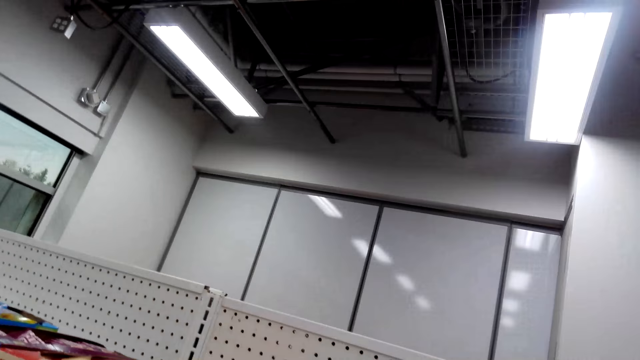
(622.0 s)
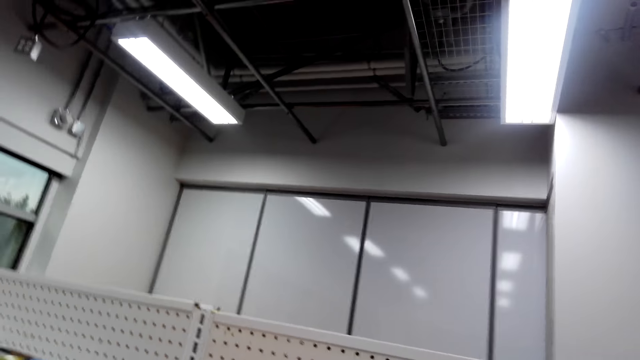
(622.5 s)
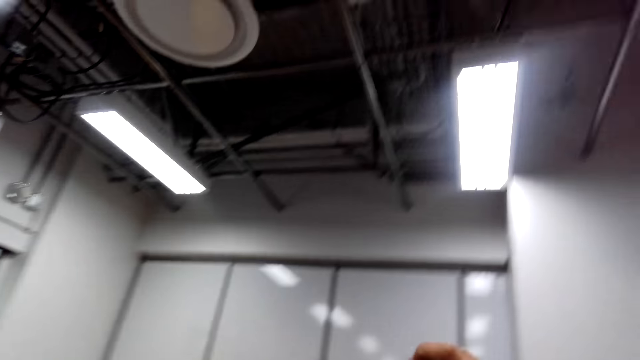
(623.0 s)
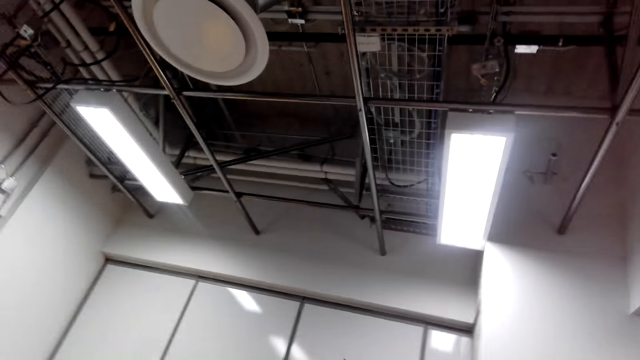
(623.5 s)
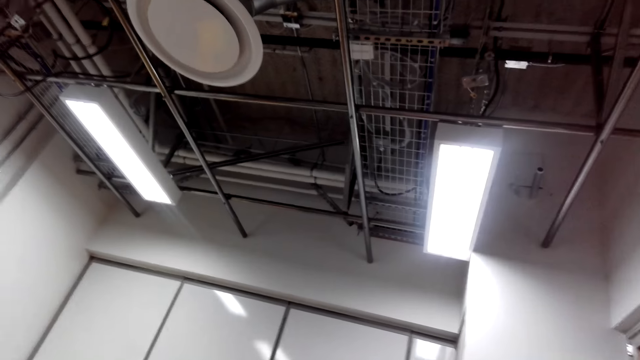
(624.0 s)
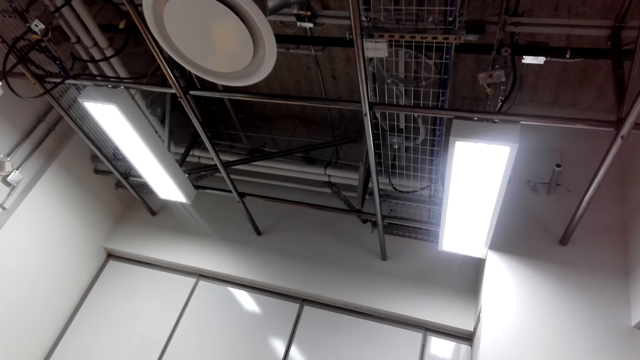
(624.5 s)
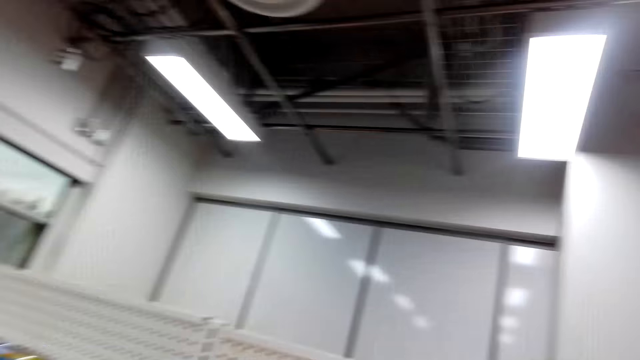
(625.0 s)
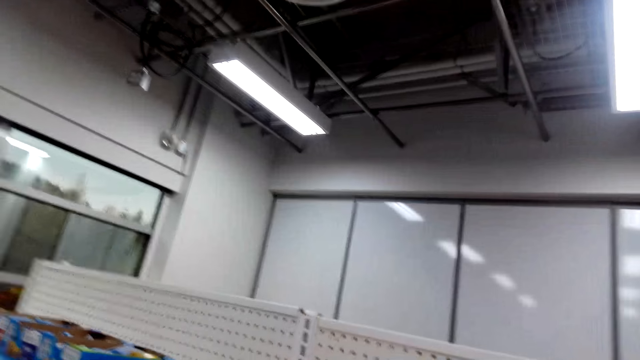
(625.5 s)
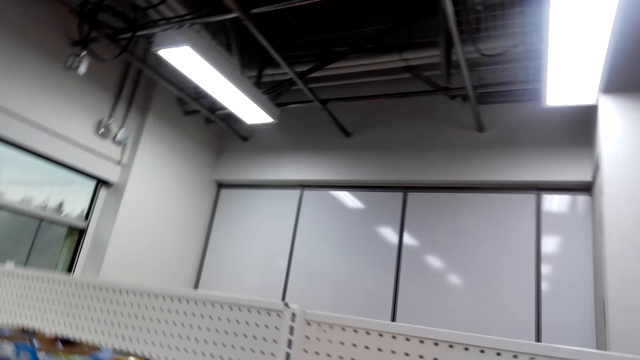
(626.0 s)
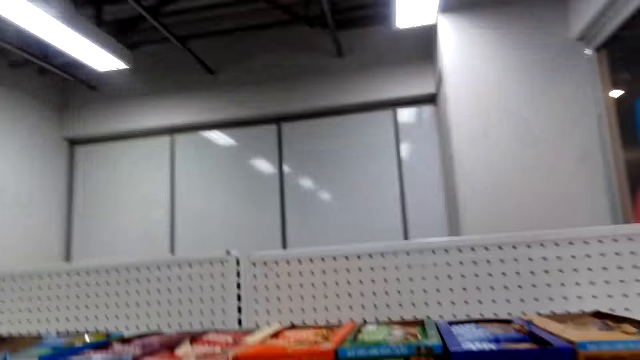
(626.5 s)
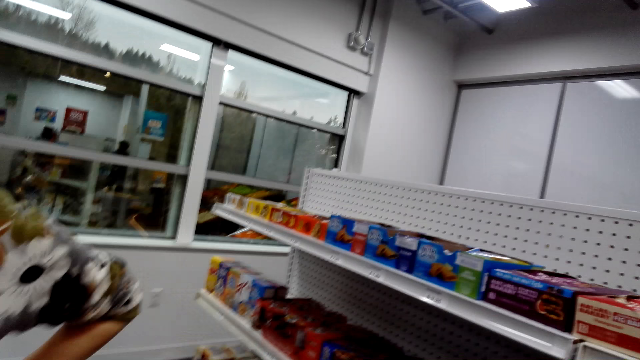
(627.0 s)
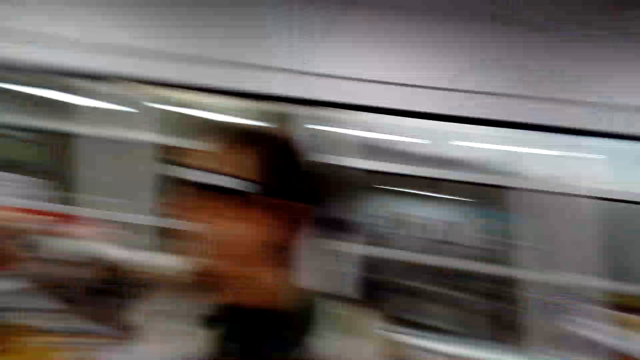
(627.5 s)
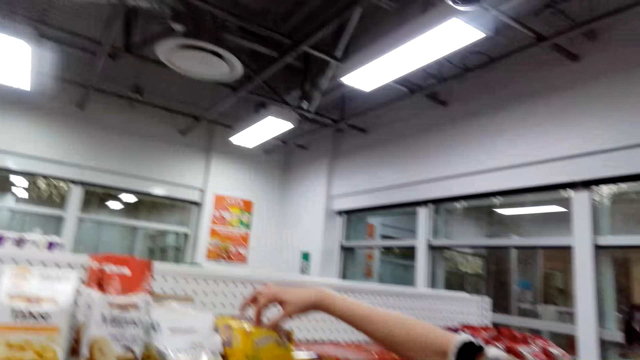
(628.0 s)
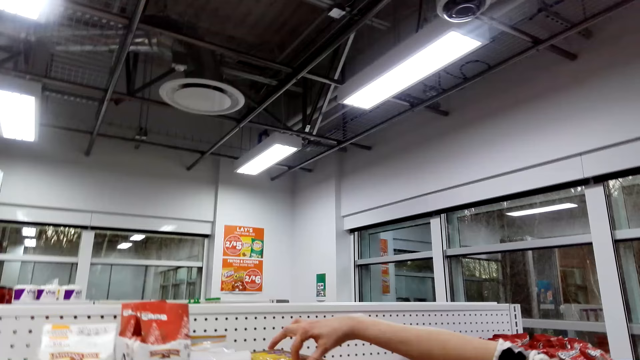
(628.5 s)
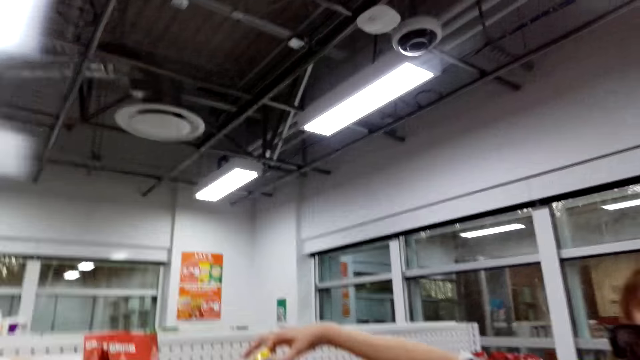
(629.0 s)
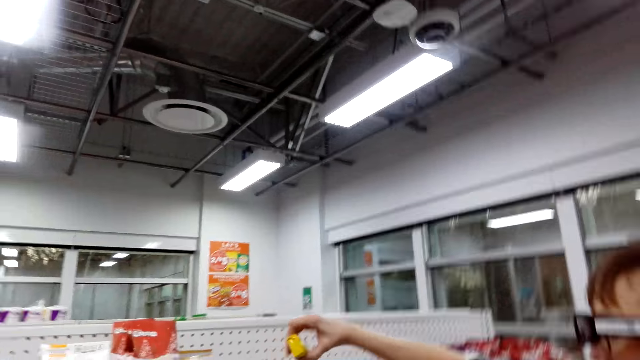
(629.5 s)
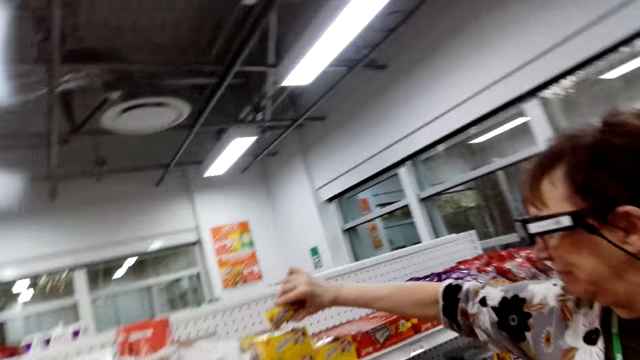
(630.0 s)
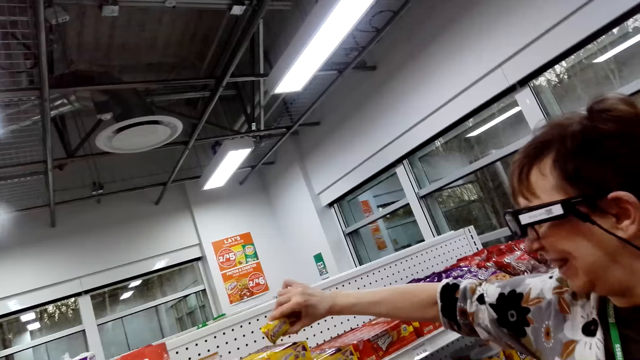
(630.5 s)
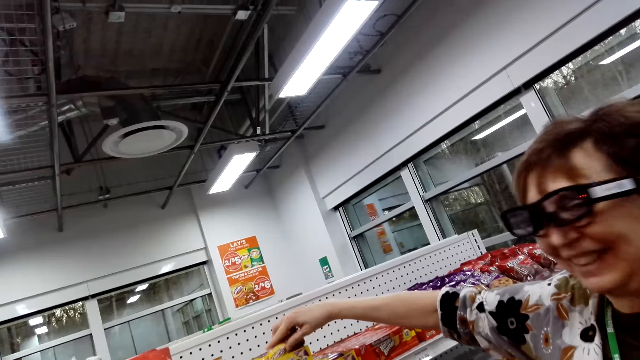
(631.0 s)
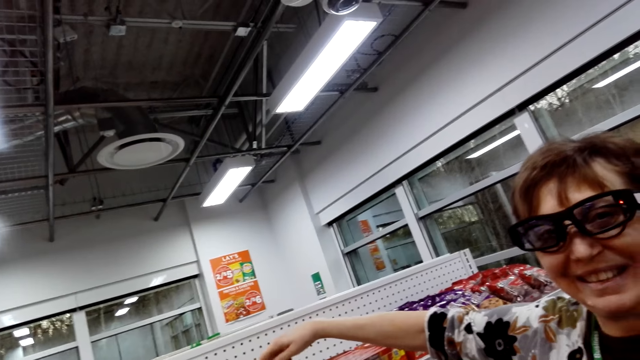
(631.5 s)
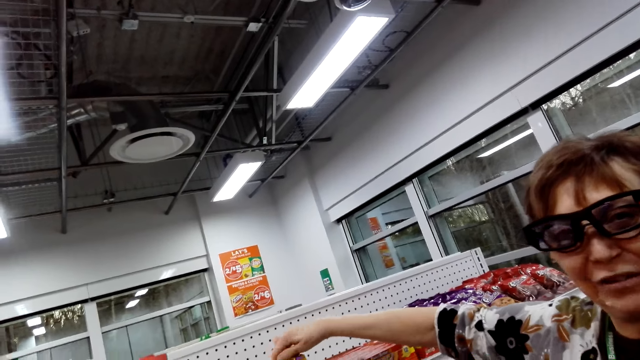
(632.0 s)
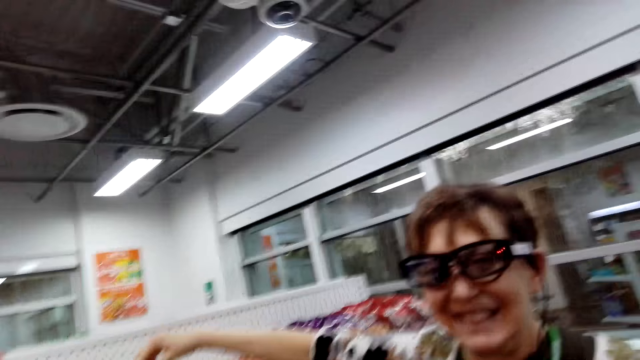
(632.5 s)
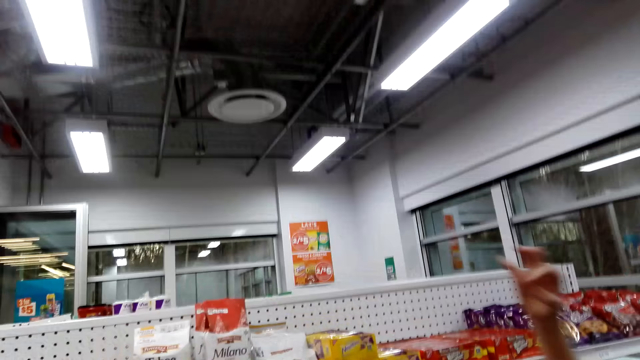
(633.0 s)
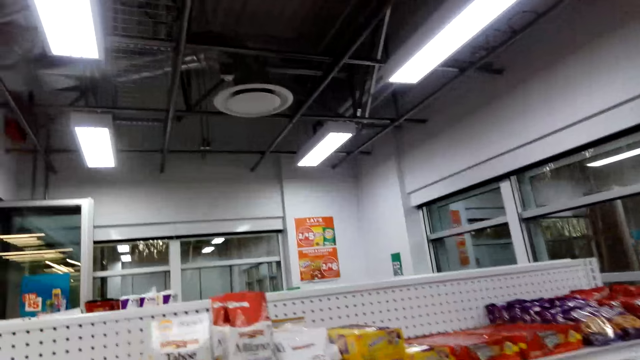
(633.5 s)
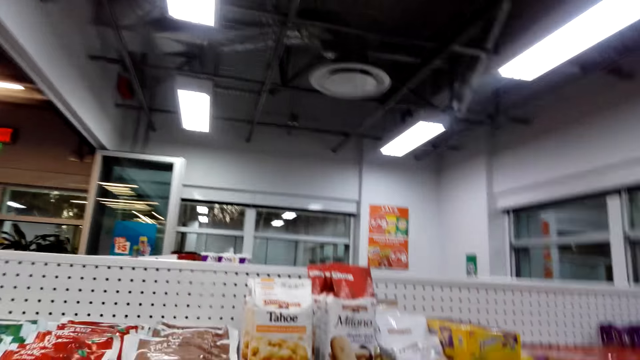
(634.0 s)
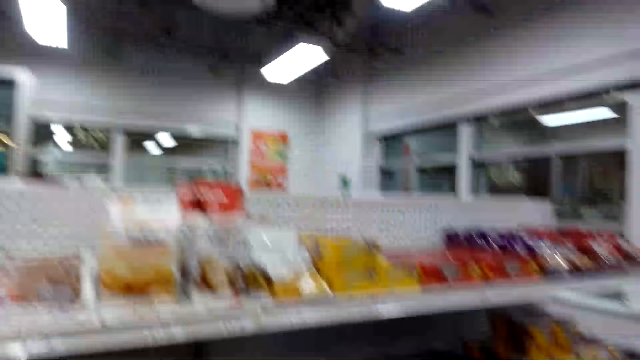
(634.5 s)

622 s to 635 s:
A woman picks a bar from the shelf. The woman puts the bar back to the shelf.

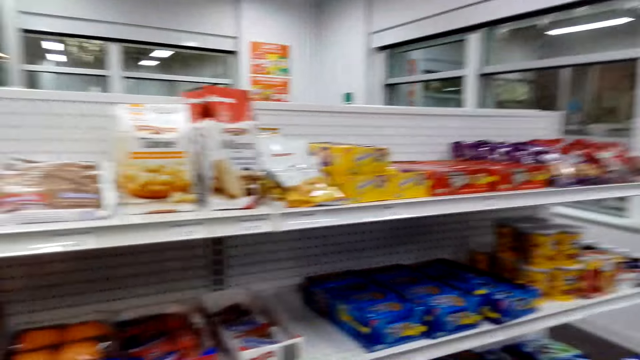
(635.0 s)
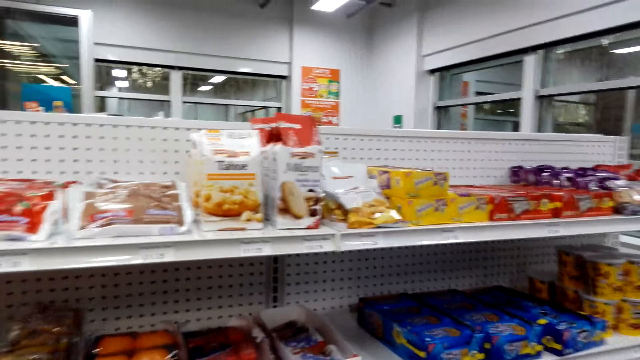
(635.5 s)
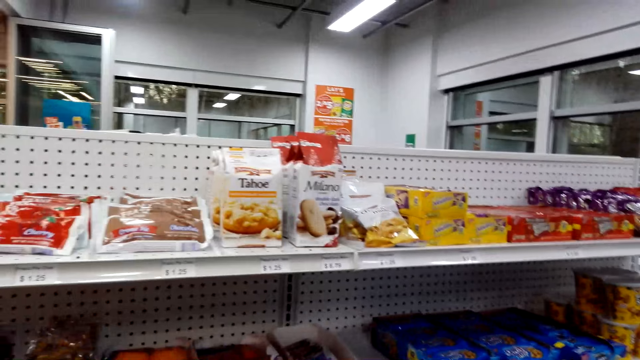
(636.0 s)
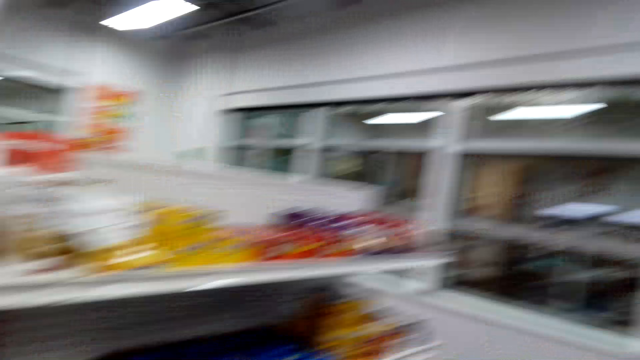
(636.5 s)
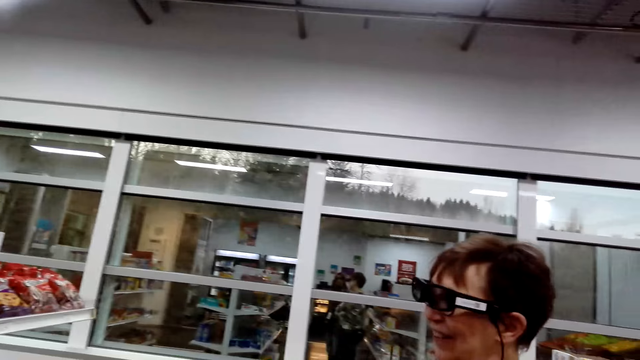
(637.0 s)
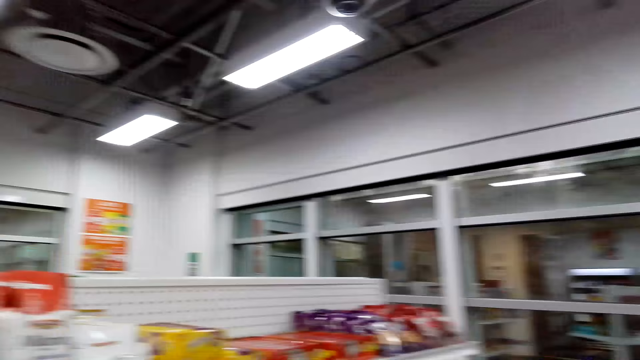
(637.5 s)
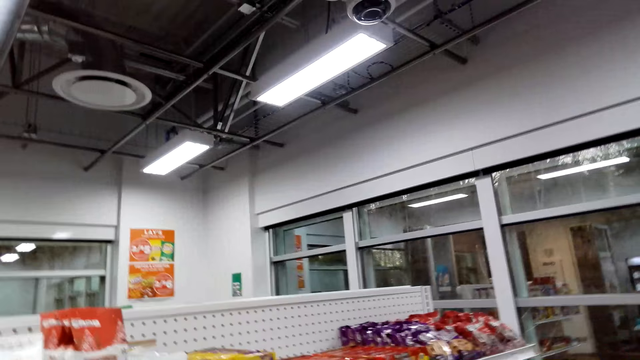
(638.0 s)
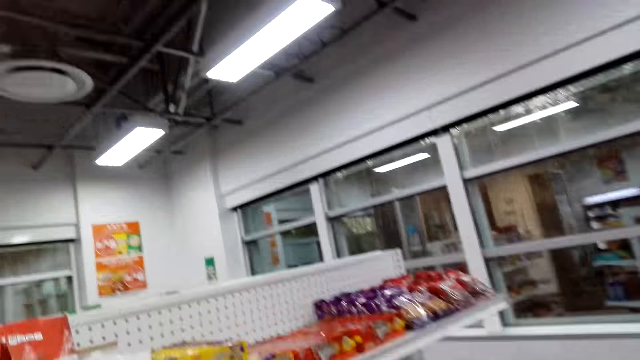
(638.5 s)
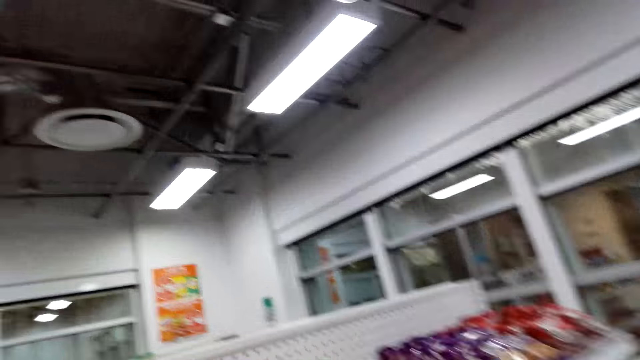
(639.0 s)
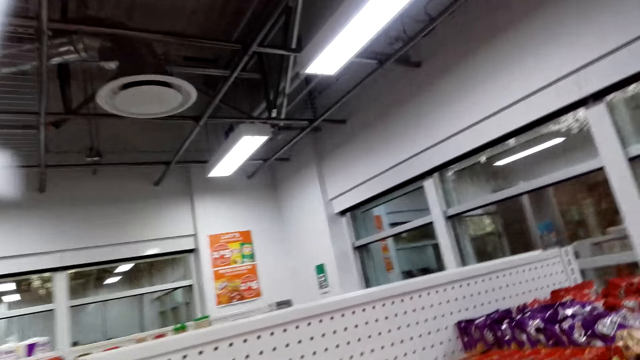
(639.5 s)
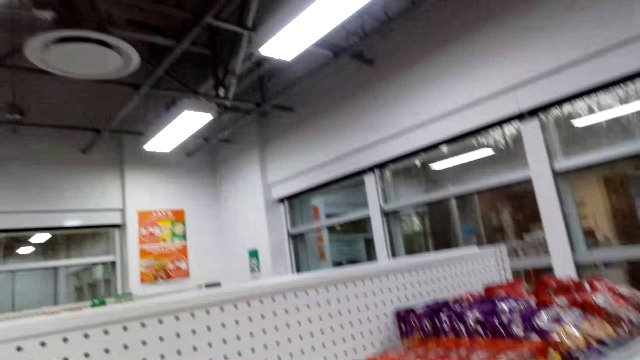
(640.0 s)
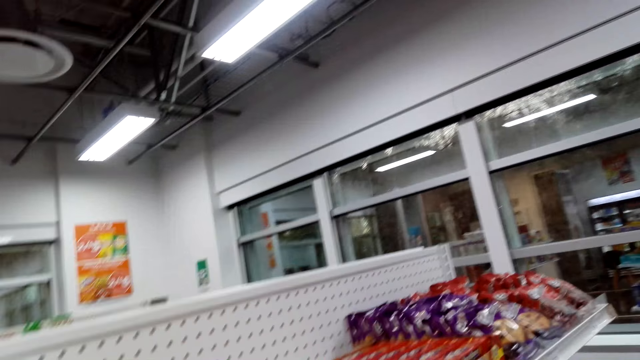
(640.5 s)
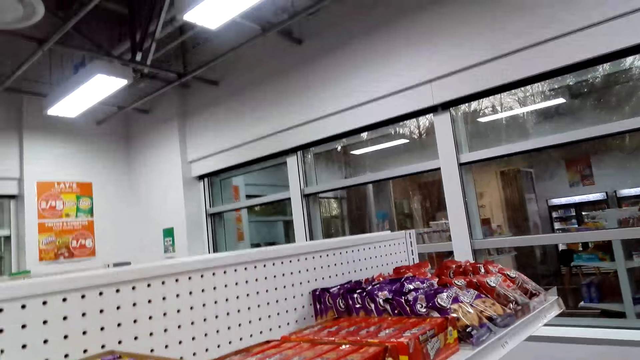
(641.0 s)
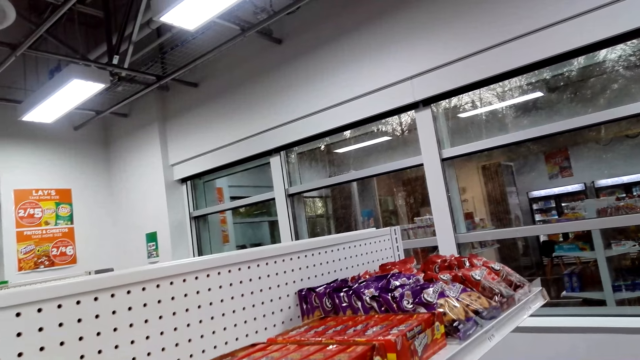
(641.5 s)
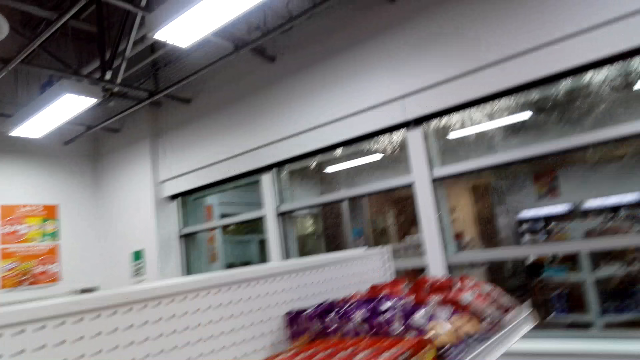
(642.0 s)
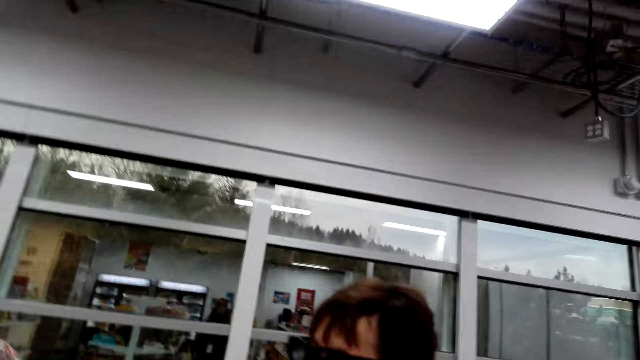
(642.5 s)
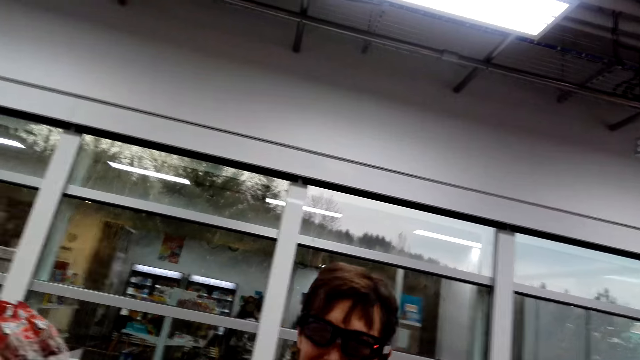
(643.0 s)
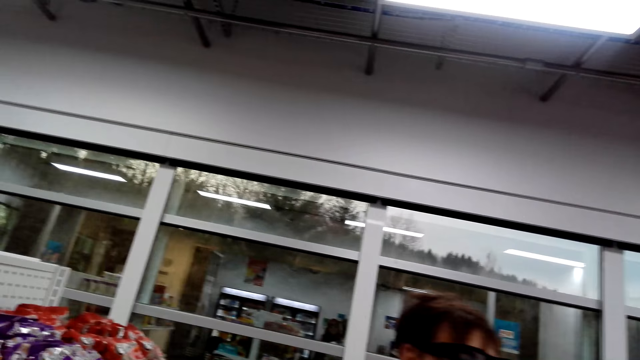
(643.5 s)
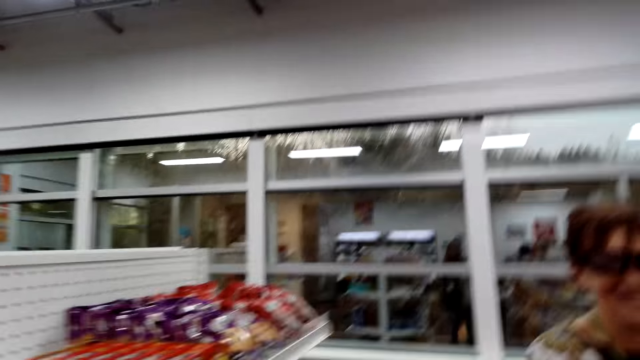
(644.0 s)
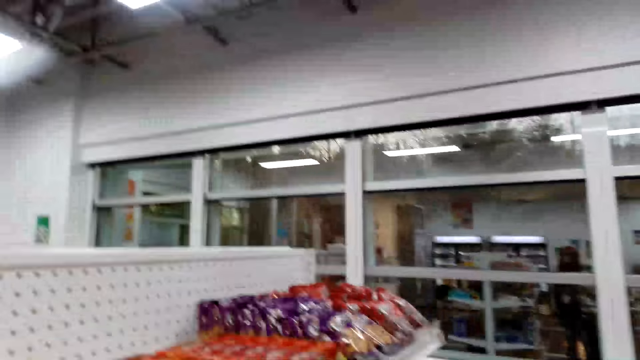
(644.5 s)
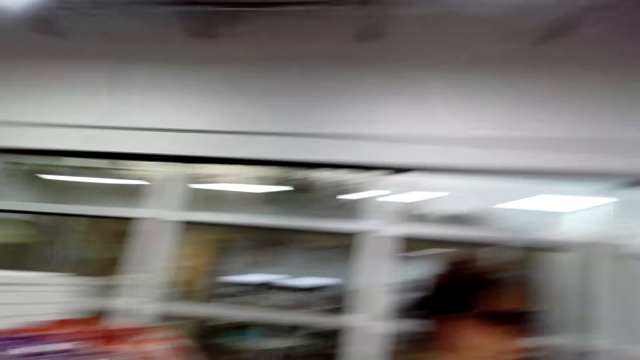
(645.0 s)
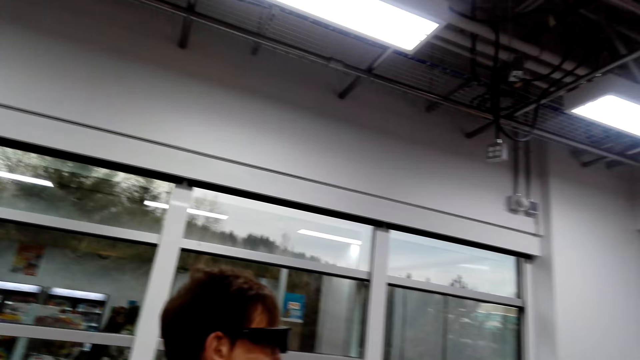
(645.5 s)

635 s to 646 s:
The camera wearer talks with a woman.
